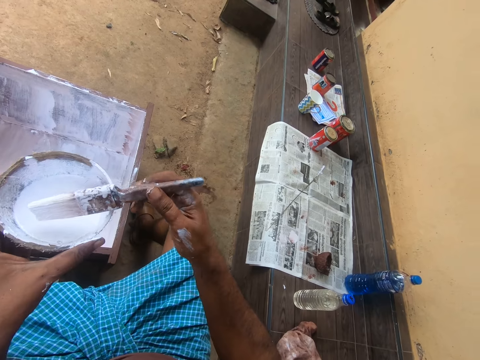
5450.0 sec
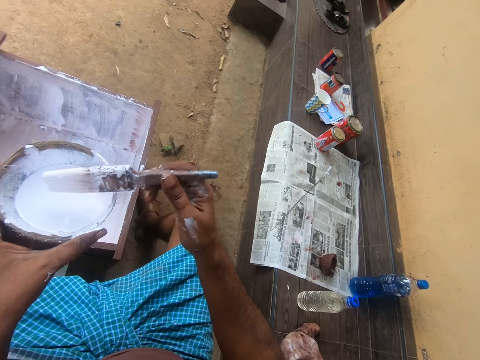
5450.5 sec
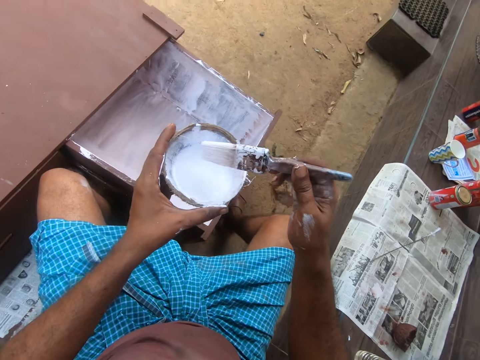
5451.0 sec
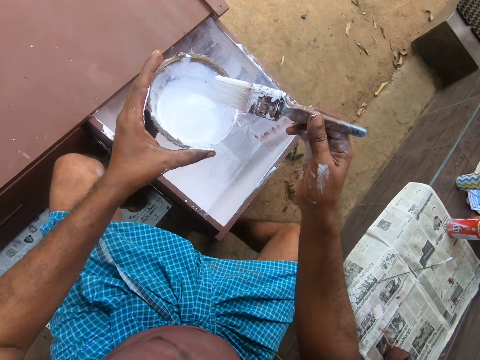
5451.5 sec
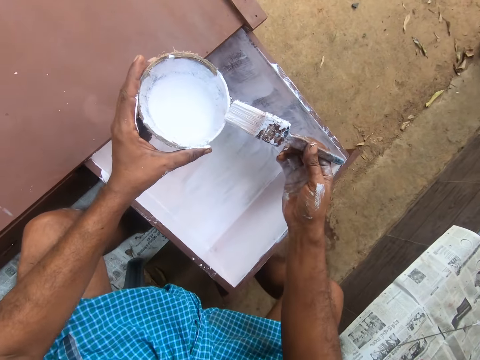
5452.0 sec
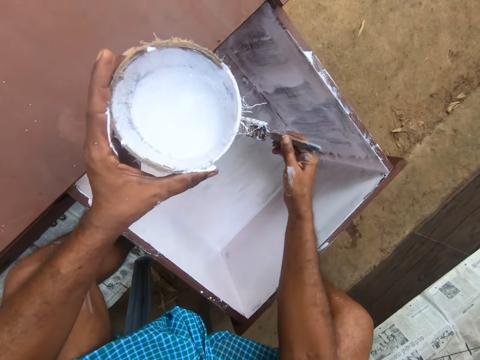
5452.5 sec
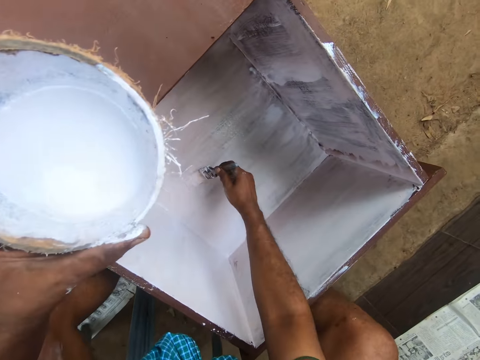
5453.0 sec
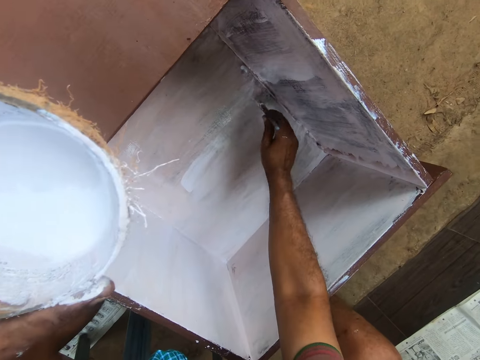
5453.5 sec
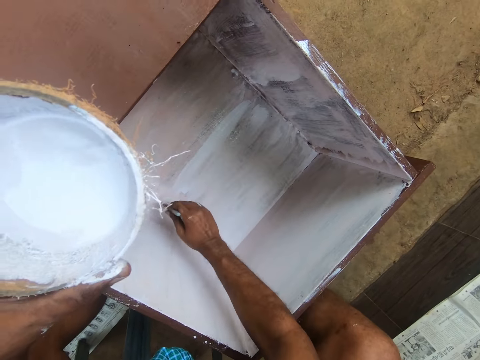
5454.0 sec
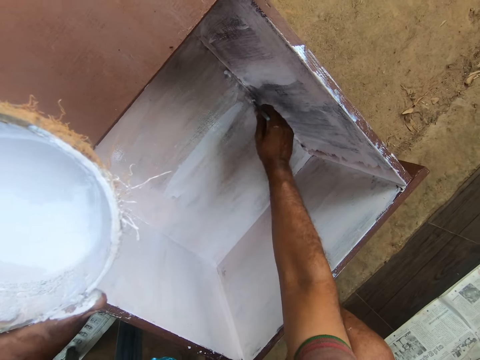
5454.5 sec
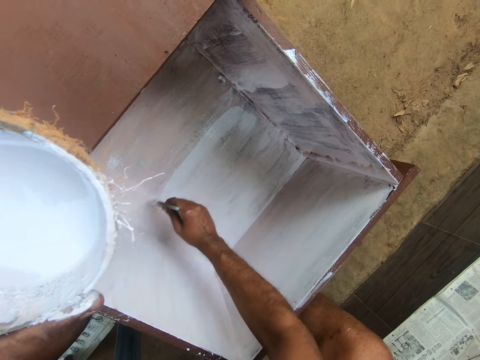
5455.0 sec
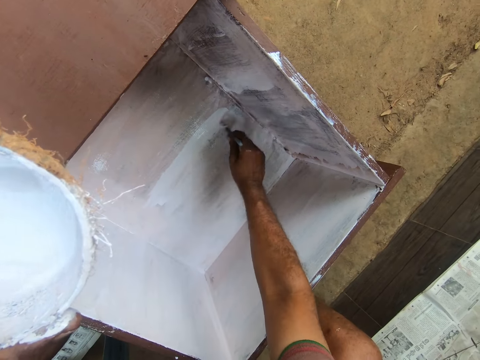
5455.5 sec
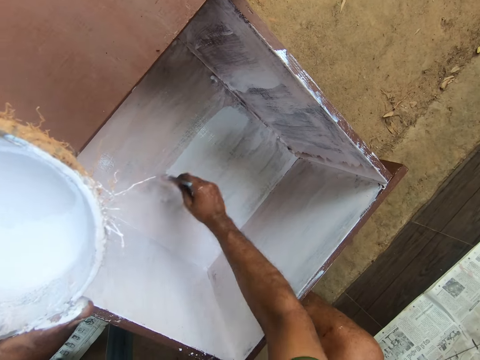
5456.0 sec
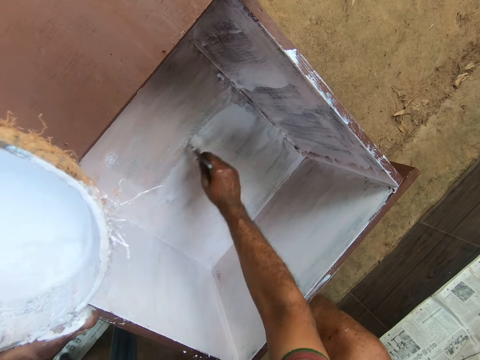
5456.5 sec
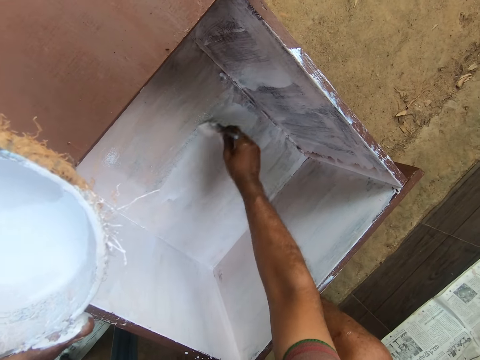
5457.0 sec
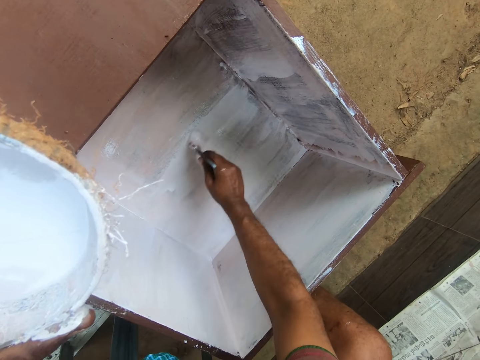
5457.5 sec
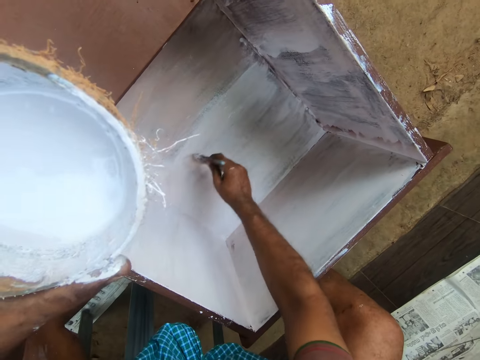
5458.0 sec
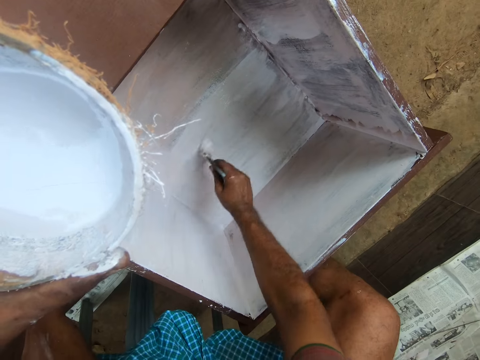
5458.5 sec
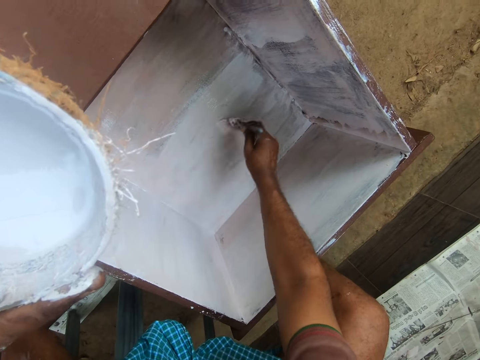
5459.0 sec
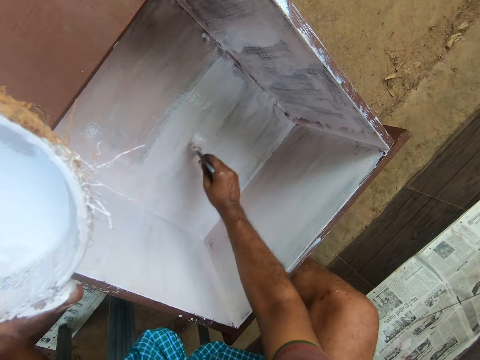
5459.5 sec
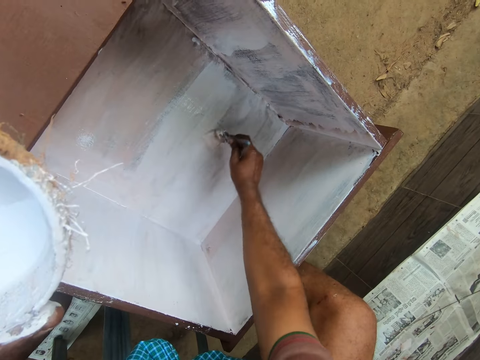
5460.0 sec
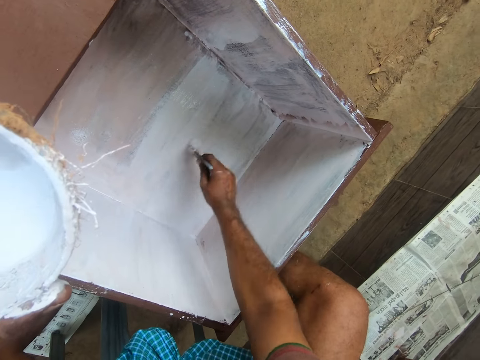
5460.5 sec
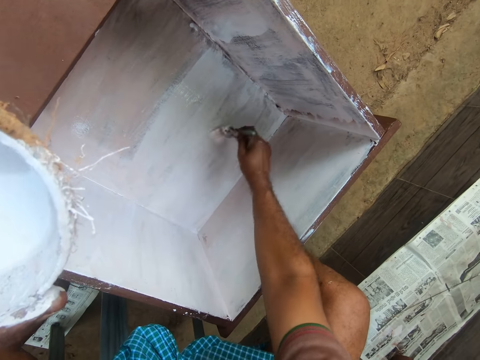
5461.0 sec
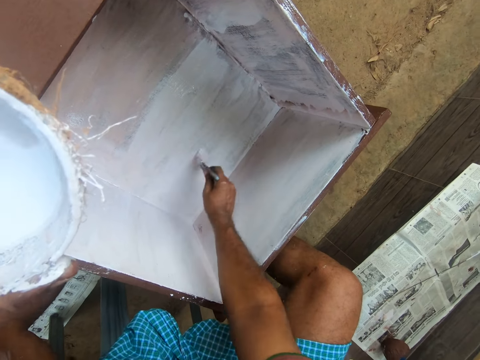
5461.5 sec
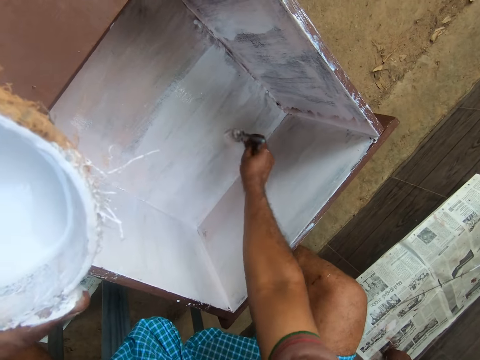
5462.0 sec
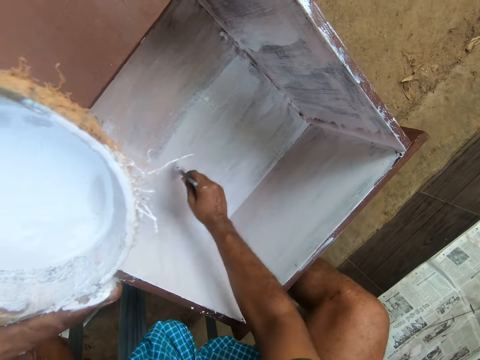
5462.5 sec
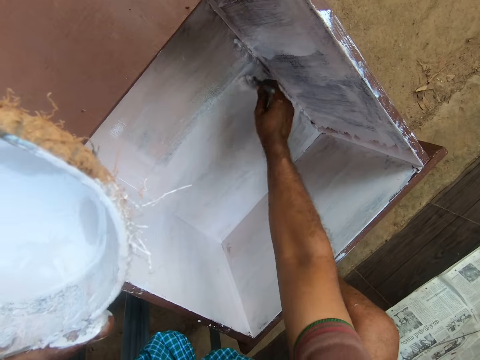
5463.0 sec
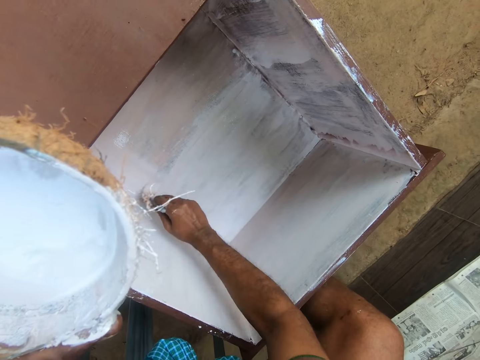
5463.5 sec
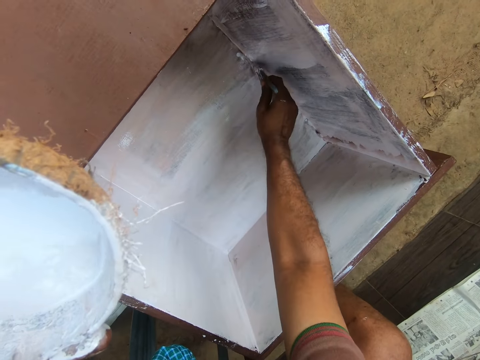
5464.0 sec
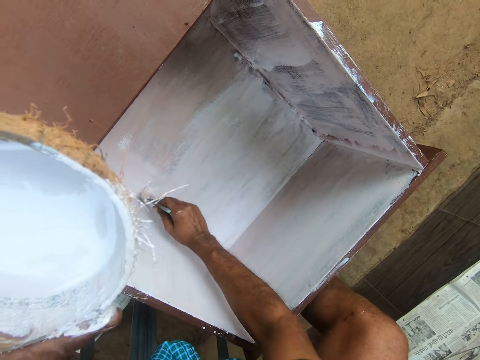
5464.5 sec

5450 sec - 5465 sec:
The camera wearer paints the table drawer with the paint brush in his right hand.

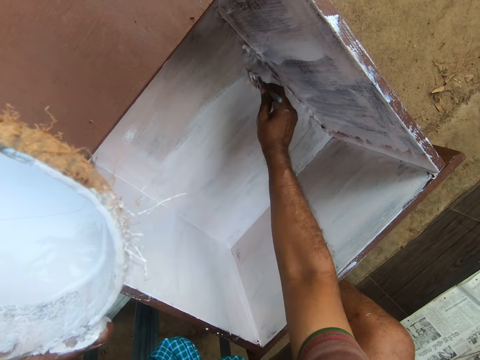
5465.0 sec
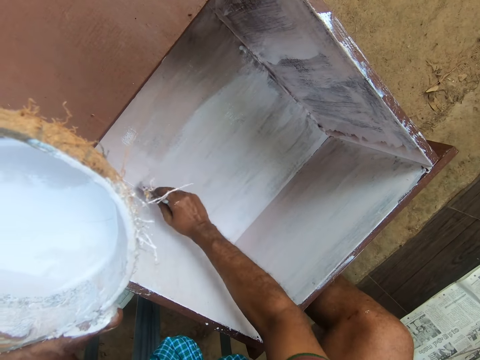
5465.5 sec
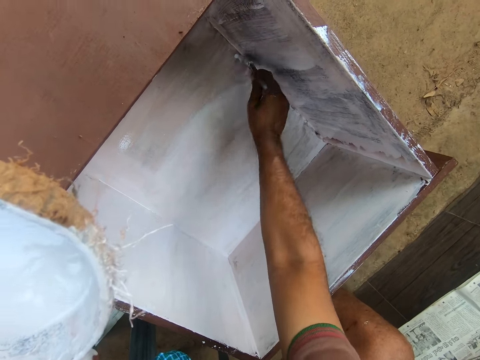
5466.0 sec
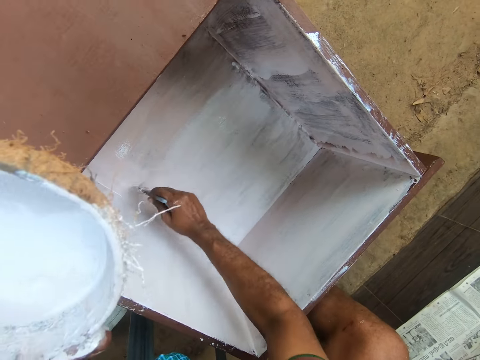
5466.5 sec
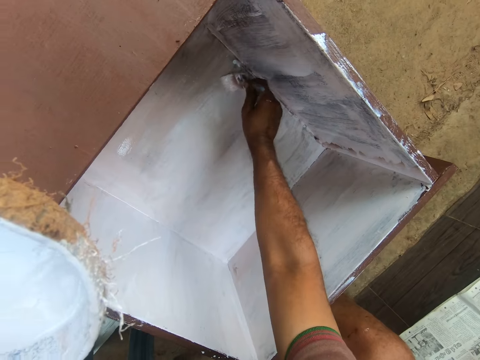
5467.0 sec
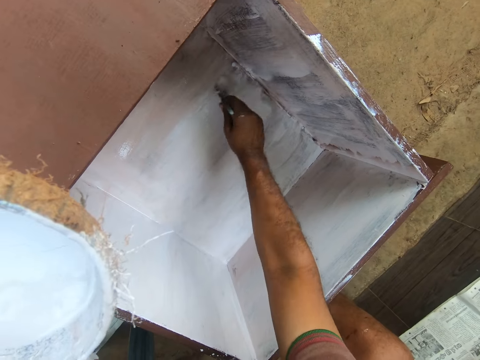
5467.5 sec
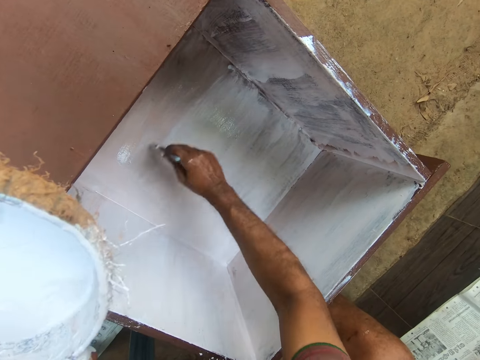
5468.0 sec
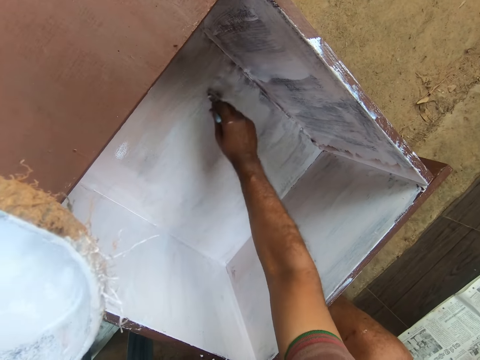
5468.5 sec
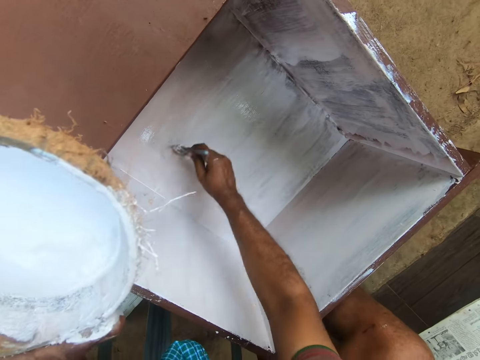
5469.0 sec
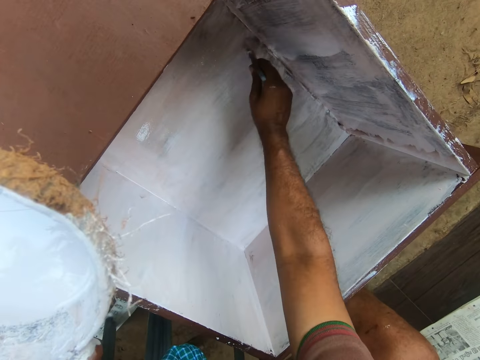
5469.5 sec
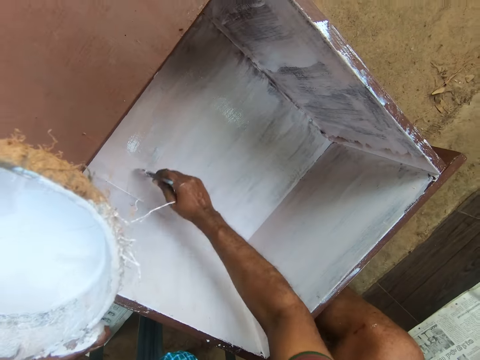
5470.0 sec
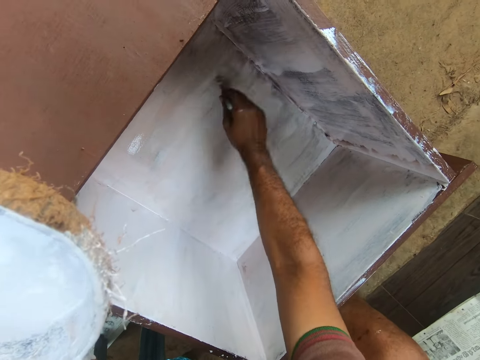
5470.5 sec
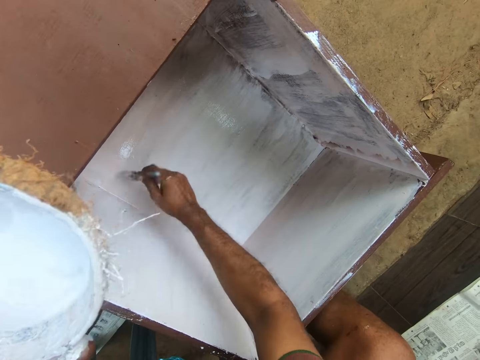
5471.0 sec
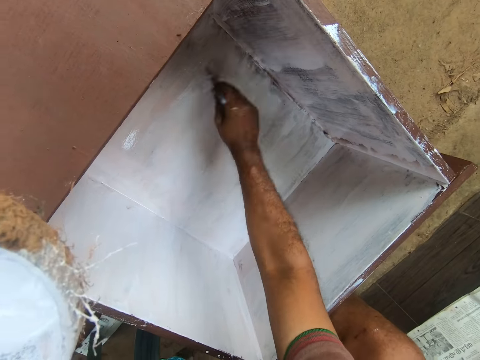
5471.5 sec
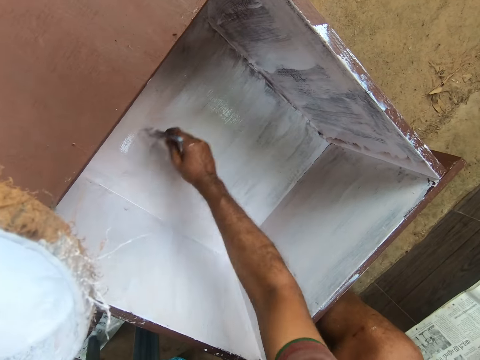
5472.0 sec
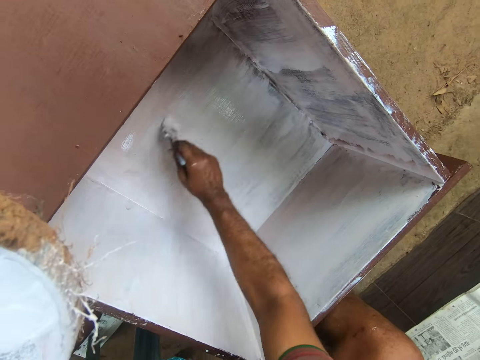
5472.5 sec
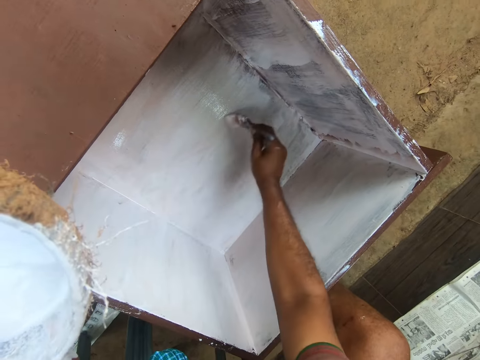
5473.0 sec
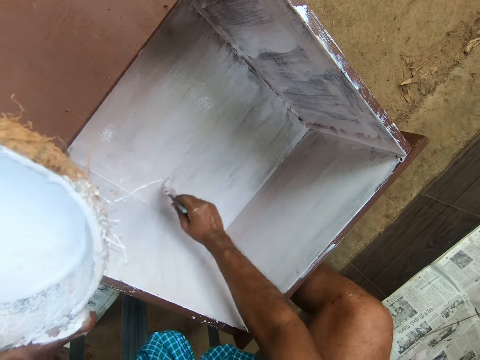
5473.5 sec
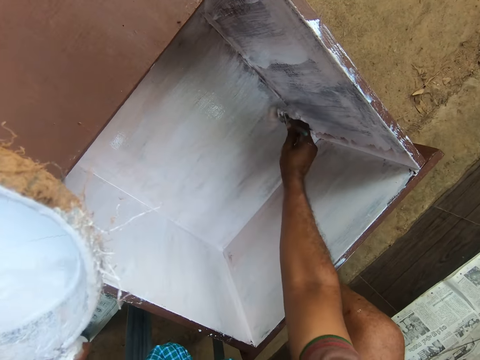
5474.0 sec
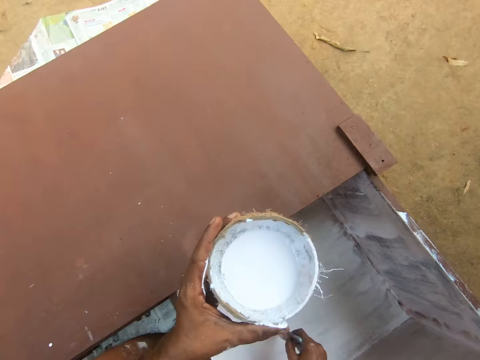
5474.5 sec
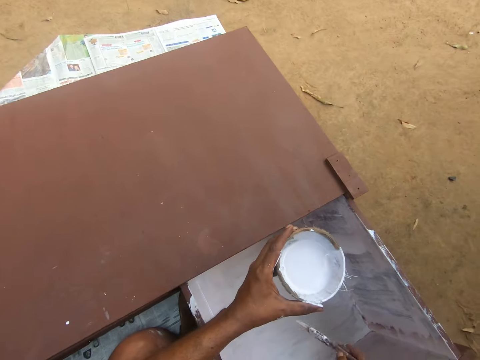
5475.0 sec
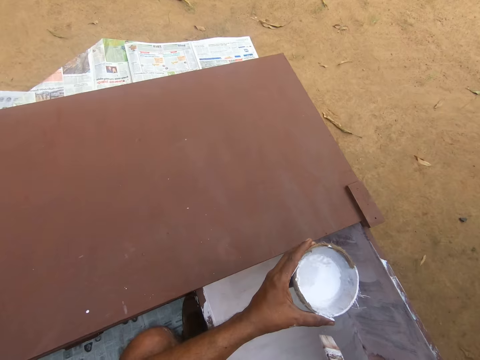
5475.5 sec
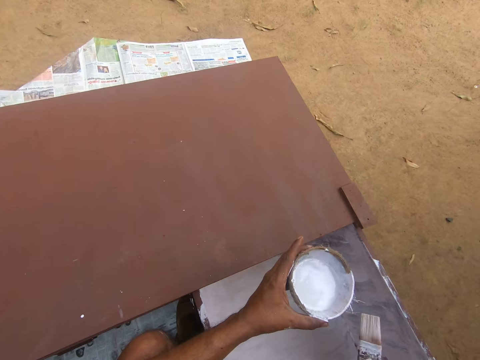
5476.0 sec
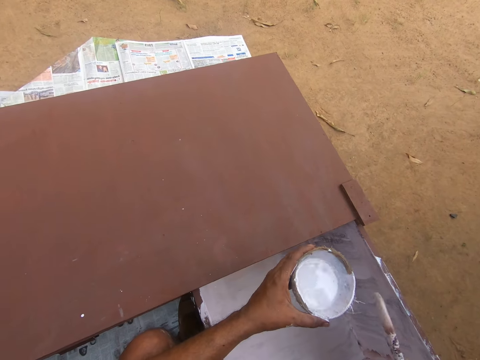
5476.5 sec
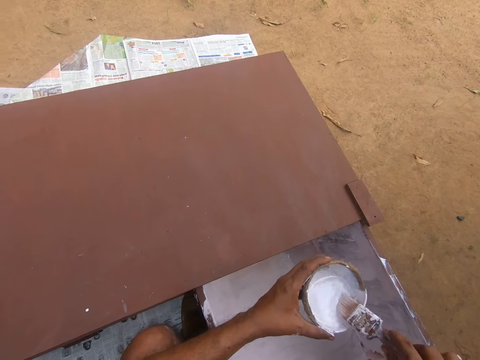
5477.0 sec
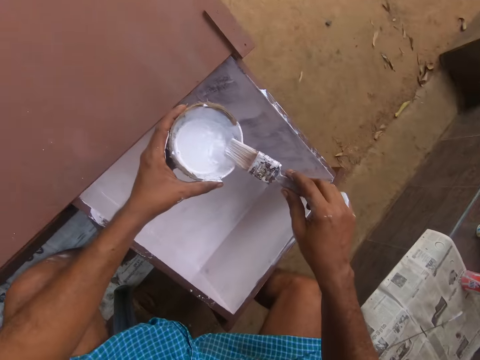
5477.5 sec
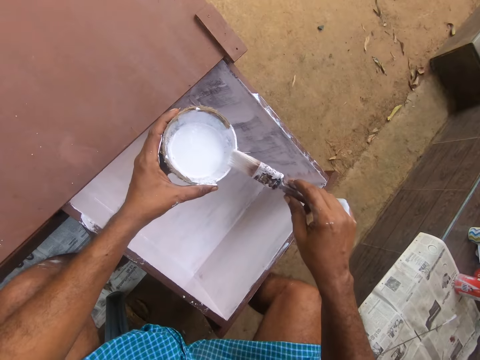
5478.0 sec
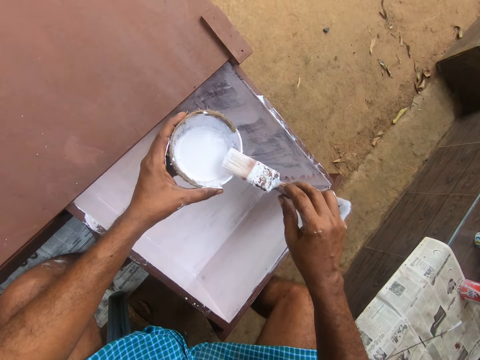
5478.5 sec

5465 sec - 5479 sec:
The camera wearer paints inside the drawer. He holds the woody shell of a coconut. He inserts the paint brush into the container of paint with his right hand. He rubs the paint brush on the edge of the container of paint.
